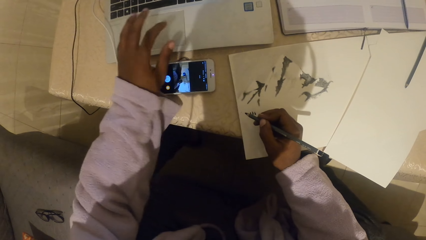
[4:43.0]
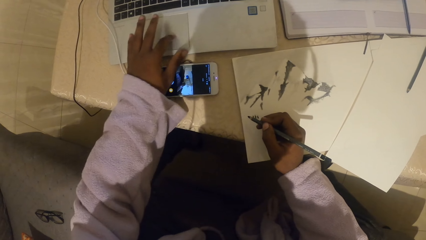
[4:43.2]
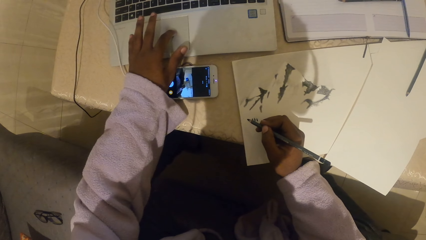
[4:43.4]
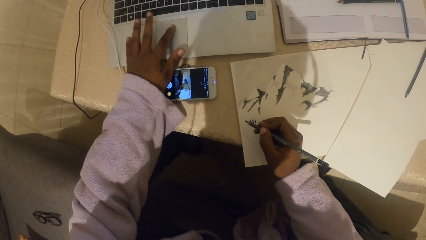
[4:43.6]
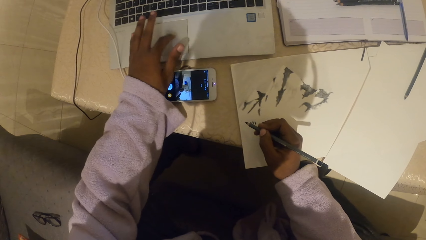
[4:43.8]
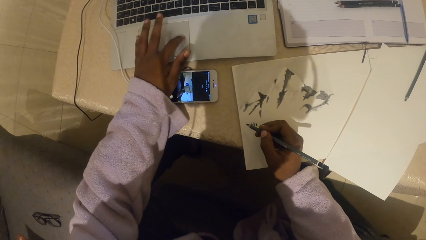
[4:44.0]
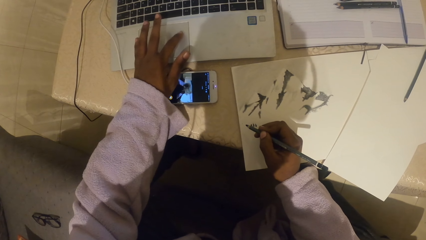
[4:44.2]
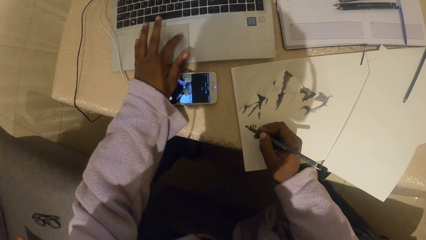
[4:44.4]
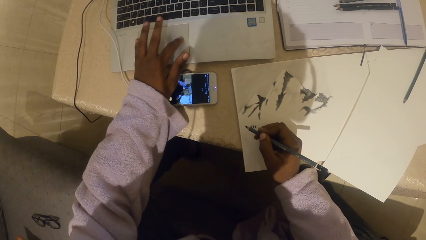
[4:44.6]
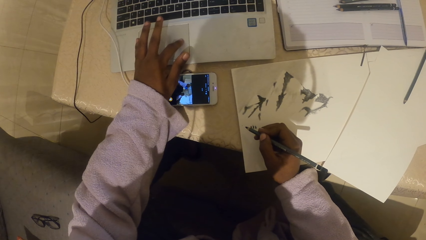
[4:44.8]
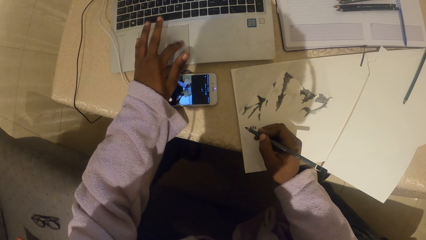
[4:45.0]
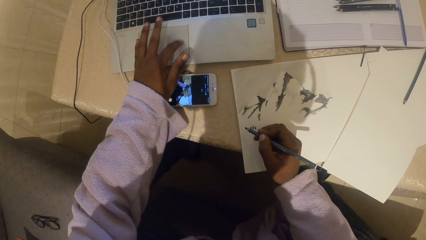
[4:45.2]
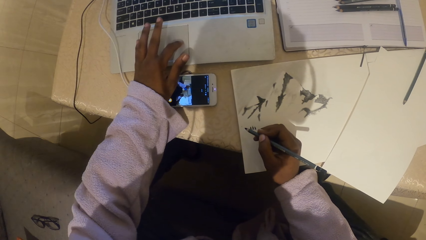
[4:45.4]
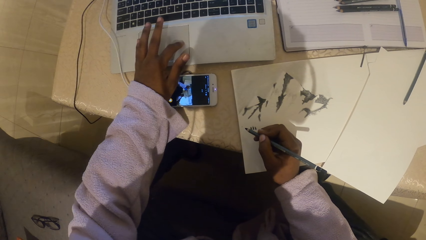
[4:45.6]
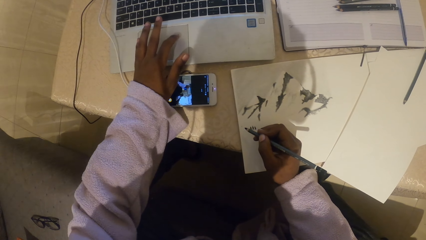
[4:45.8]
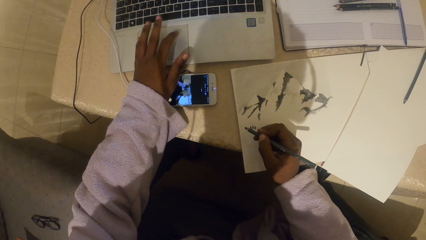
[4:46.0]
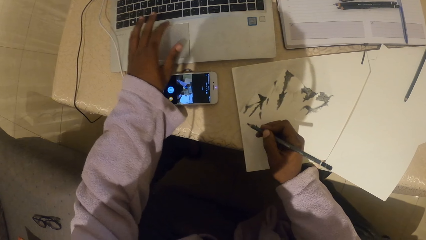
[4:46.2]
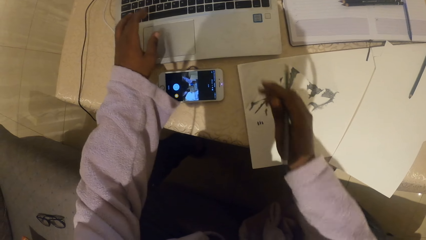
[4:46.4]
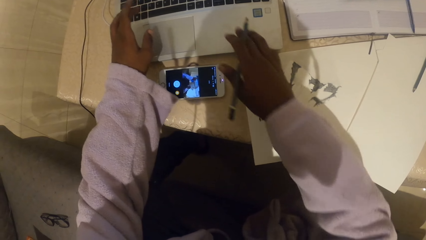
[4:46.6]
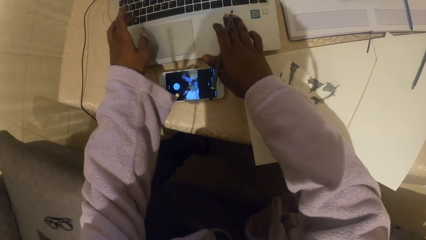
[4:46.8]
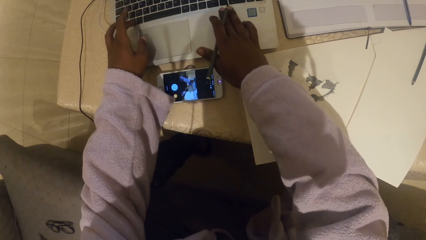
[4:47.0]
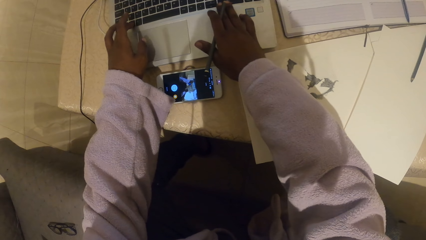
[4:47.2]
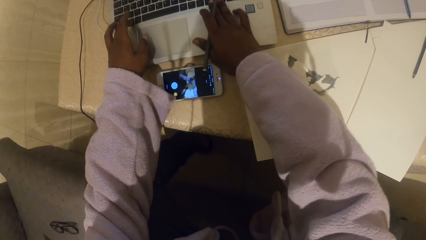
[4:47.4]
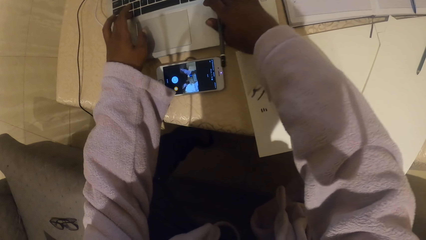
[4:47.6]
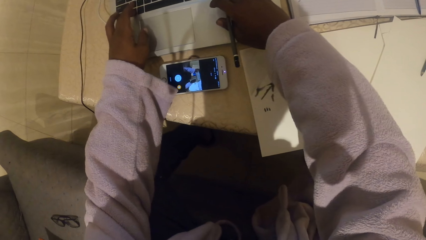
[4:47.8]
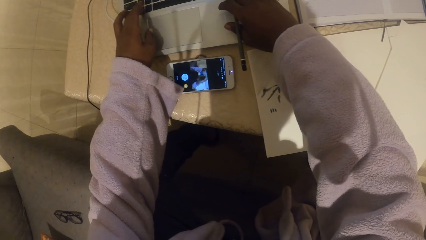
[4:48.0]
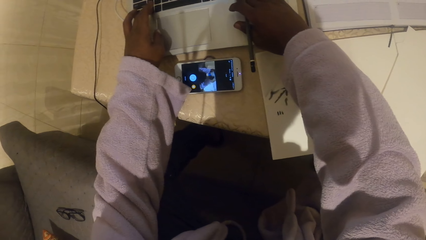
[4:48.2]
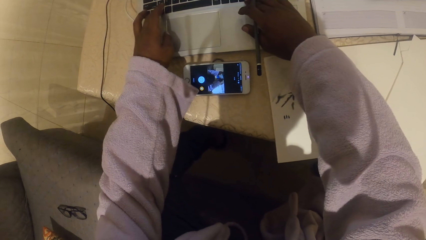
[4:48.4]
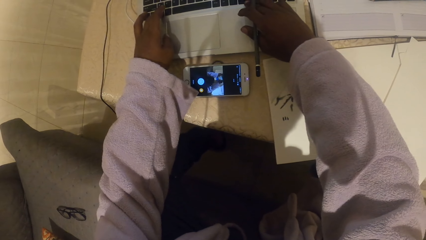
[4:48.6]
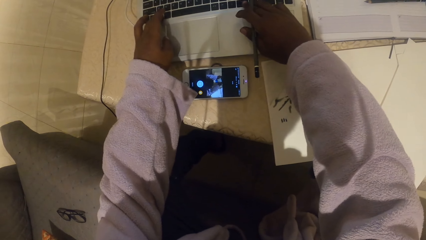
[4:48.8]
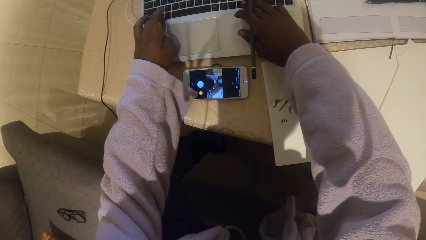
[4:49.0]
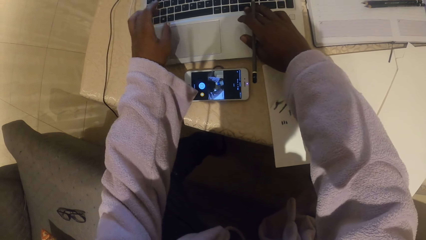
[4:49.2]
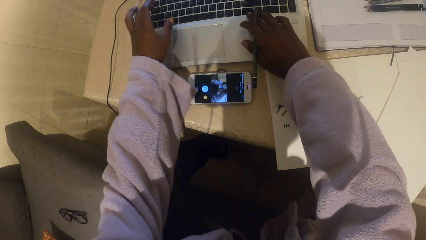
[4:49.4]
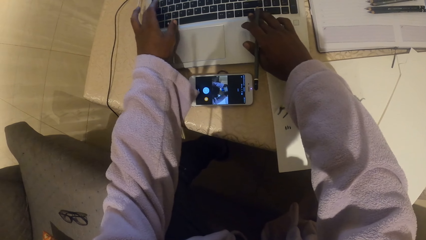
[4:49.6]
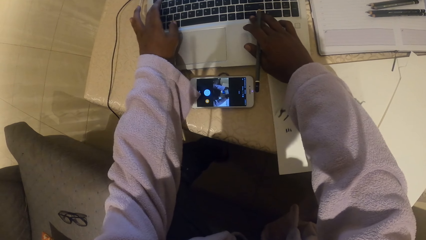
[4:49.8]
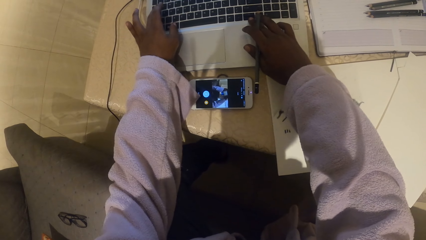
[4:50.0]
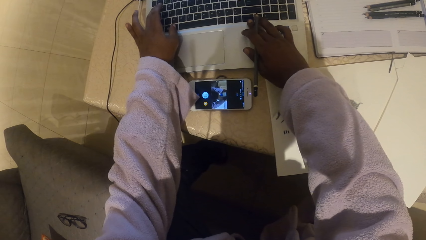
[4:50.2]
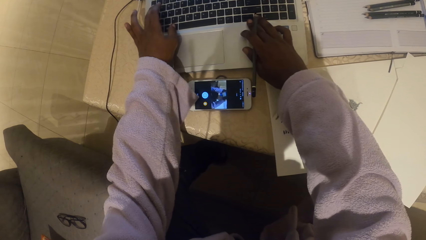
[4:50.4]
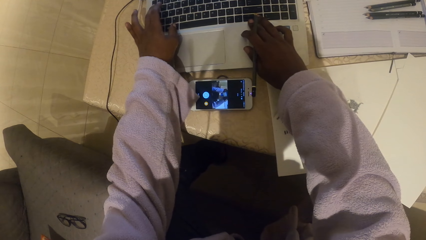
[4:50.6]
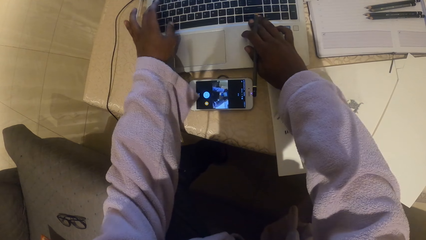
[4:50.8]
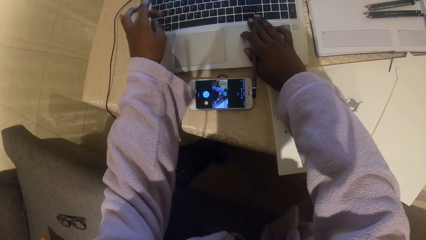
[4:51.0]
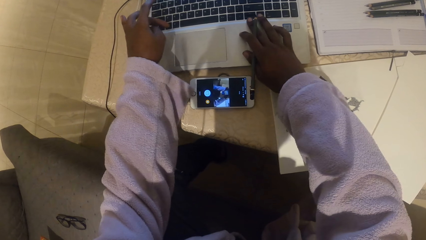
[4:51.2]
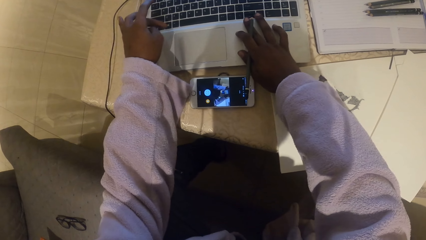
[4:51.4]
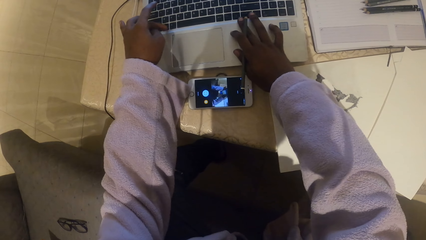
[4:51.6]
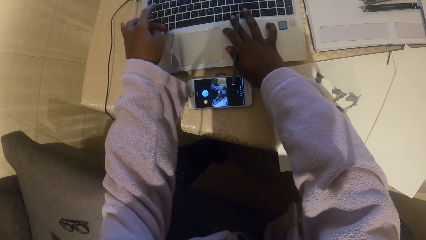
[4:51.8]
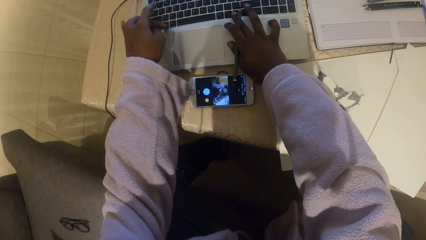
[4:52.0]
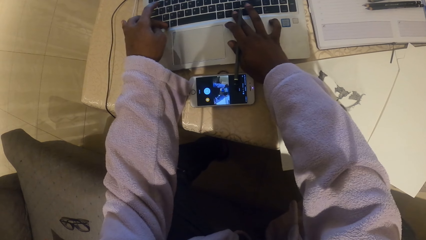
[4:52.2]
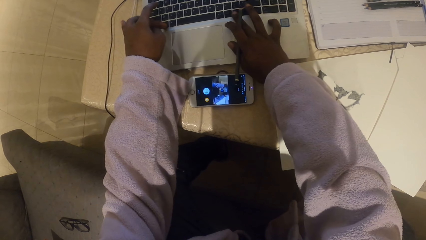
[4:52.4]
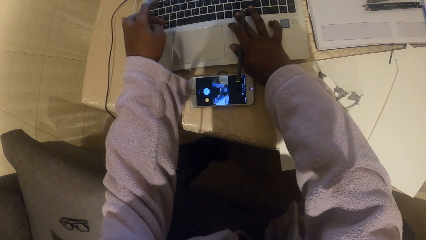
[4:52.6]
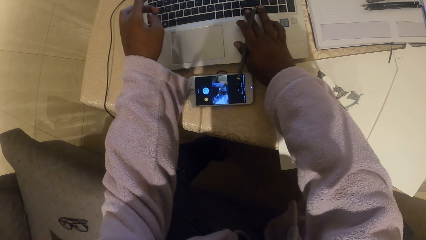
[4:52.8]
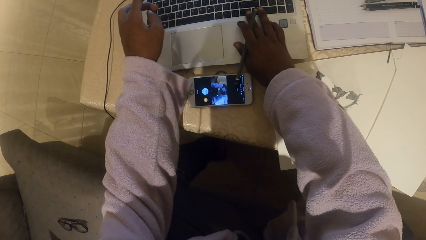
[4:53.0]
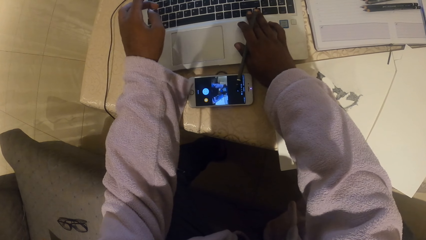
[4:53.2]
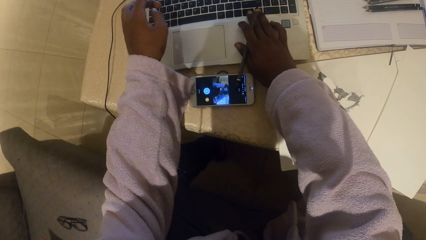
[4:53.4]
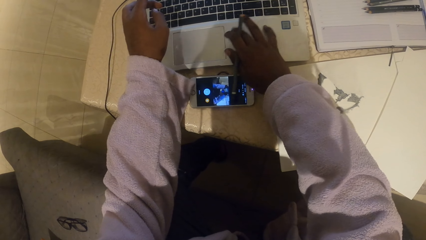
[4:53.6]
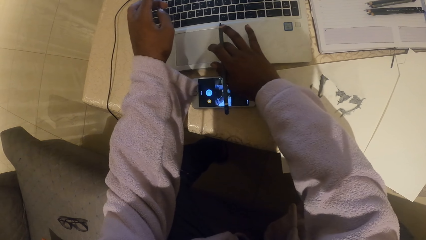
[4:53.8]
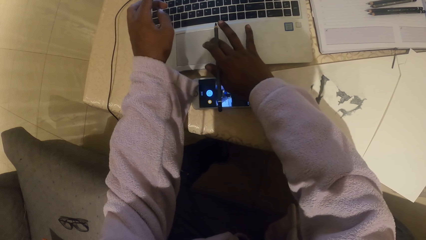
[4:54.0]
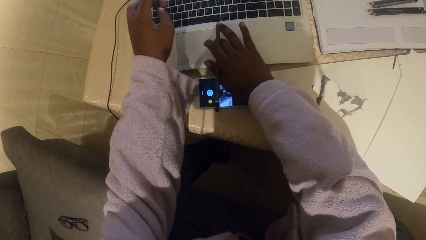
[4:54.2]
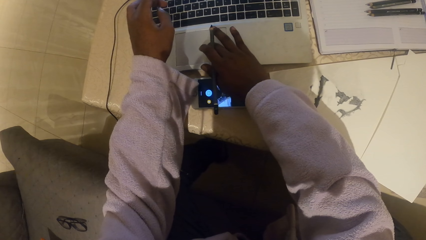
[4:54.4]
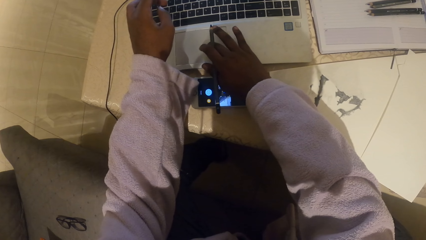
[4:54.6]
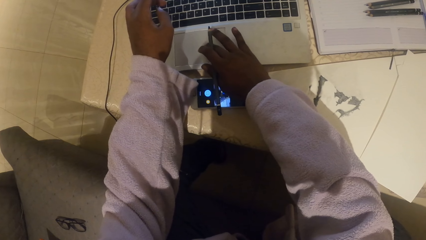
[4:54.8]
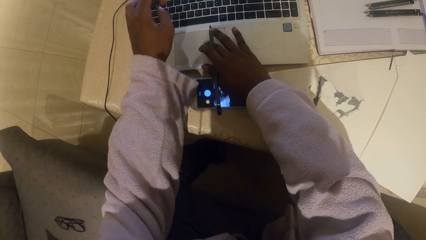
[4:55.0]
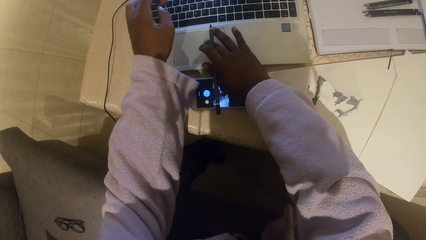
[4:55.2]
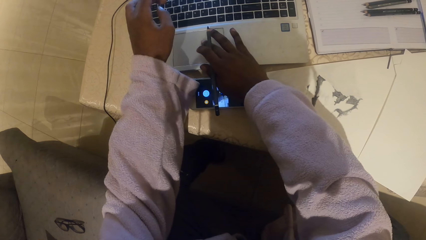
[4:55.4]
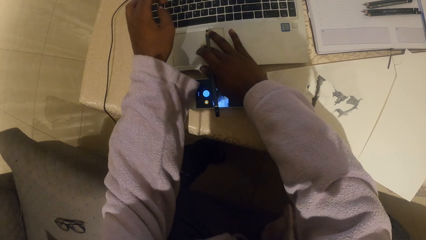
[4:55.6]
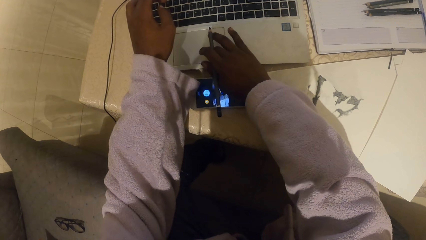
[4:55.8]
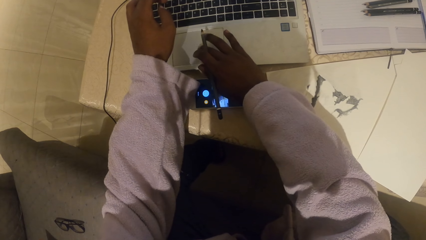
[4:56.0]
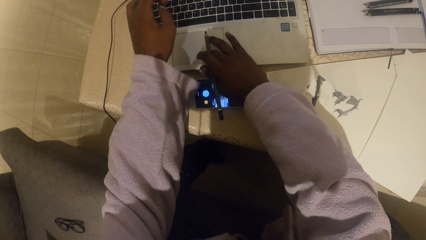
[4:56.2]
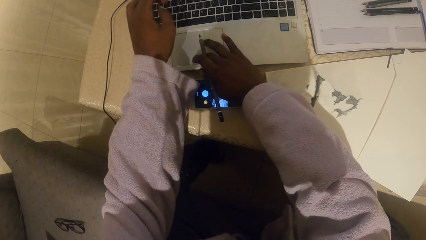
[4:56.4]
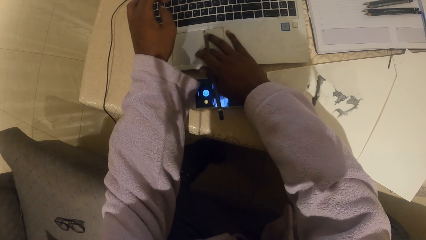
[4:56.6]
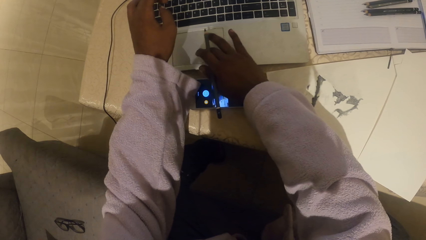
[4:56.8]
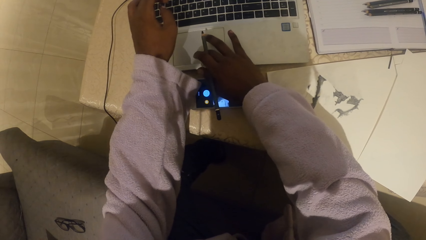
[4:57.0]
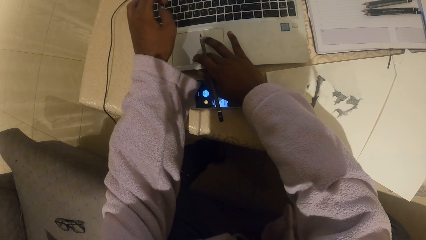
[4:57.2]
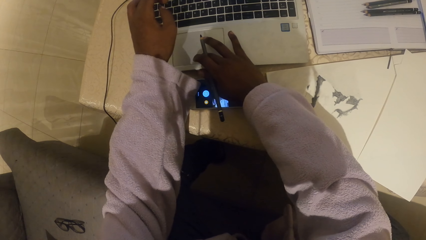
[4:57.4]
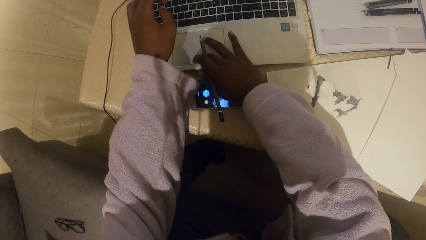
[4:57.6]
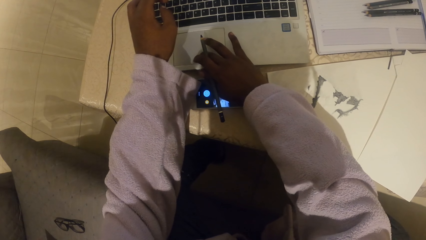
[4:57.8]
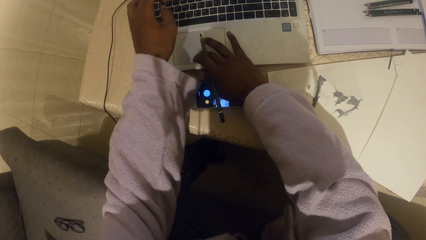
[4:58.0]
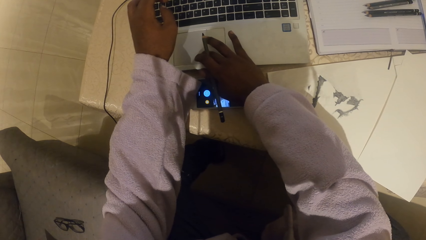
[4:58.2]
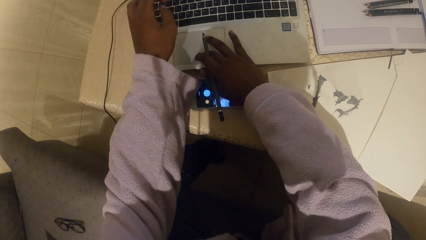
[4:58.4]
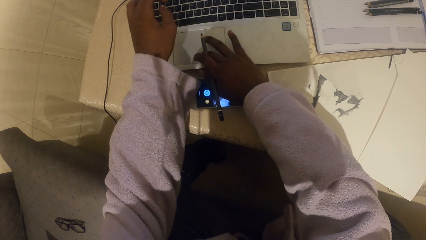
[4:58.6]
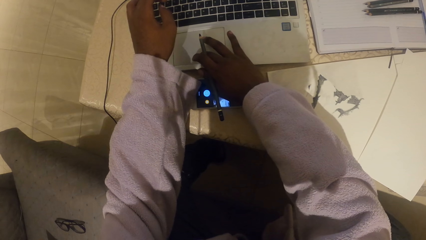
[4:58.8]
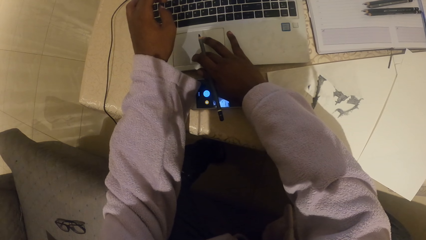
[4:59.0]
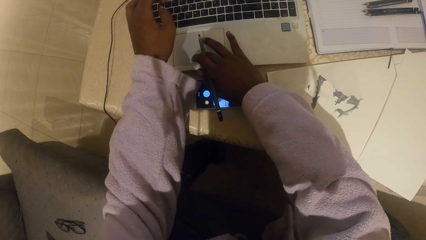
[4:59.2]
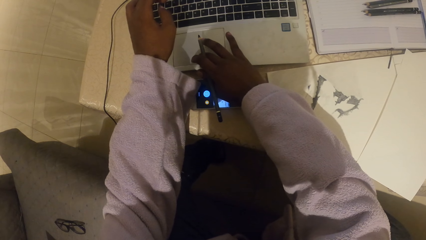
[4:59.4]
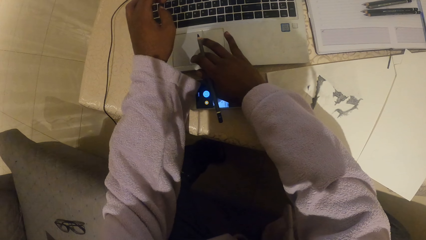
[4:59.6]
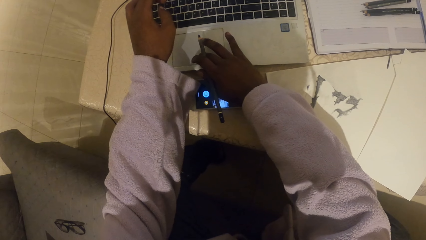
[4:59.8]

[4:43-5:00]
The camera wearer moves a finger across the touchpad. They operate the laptop. They type. They move the pointer.
